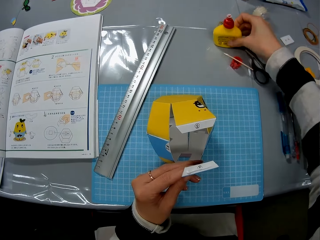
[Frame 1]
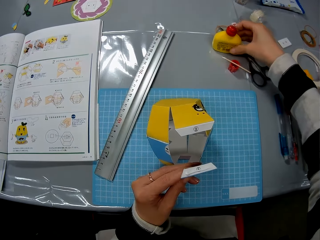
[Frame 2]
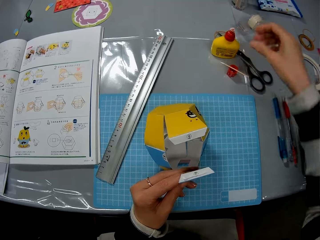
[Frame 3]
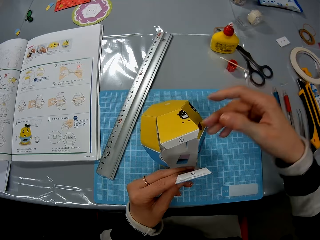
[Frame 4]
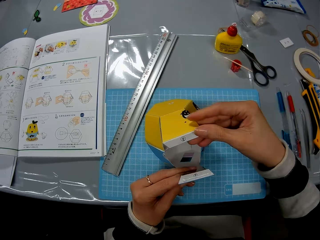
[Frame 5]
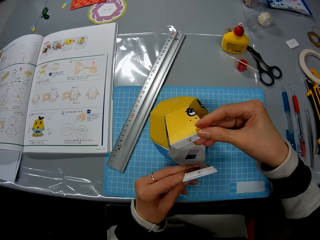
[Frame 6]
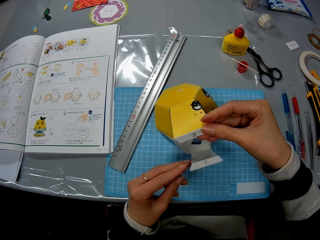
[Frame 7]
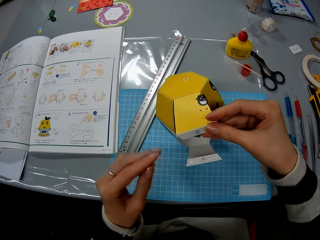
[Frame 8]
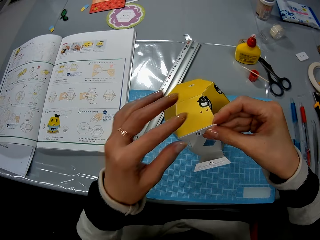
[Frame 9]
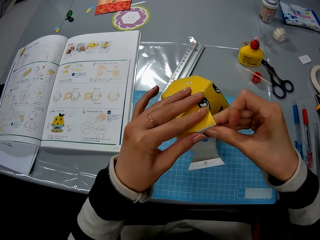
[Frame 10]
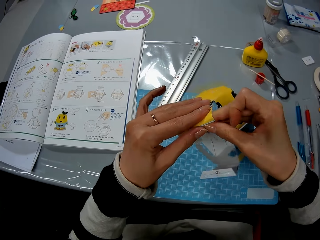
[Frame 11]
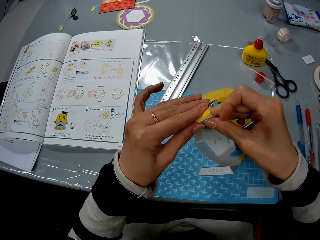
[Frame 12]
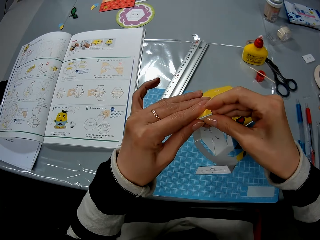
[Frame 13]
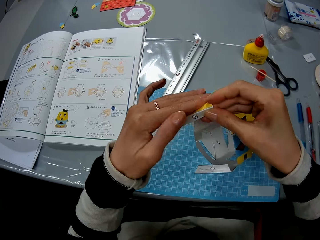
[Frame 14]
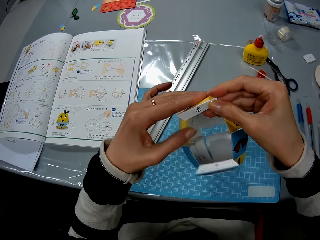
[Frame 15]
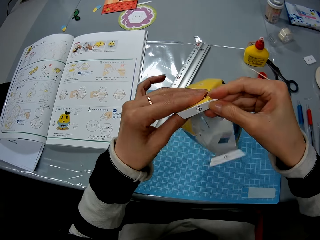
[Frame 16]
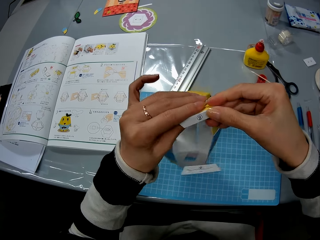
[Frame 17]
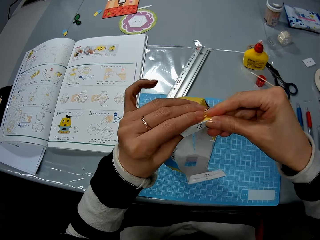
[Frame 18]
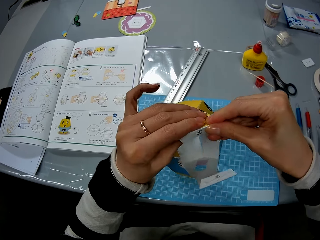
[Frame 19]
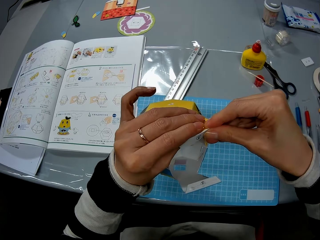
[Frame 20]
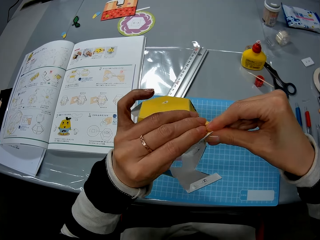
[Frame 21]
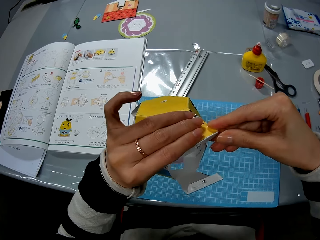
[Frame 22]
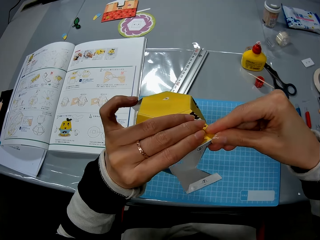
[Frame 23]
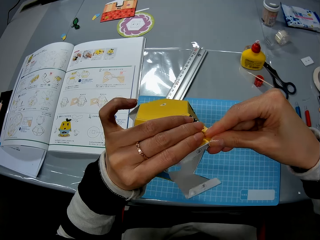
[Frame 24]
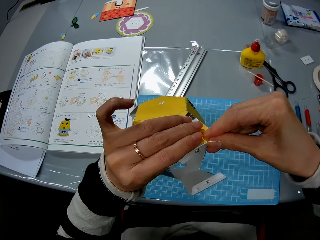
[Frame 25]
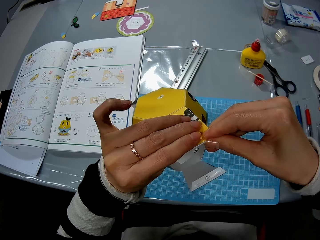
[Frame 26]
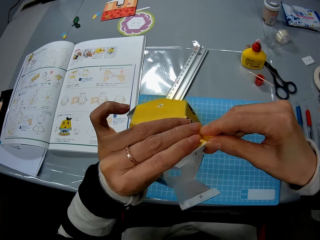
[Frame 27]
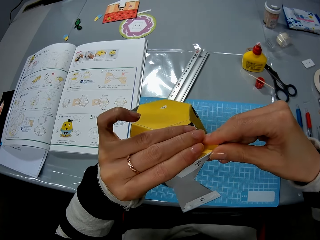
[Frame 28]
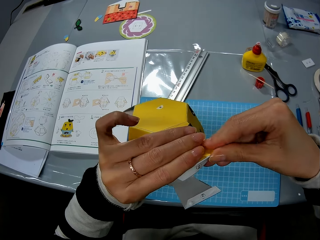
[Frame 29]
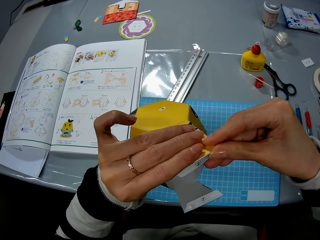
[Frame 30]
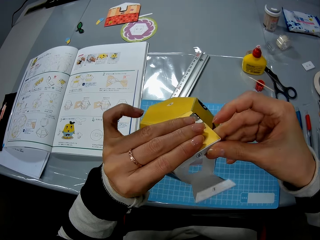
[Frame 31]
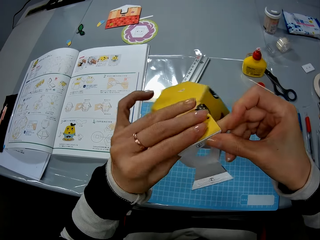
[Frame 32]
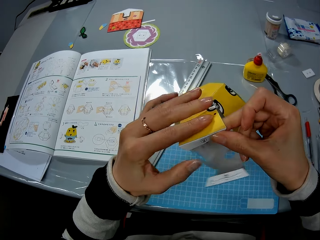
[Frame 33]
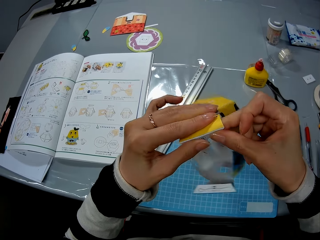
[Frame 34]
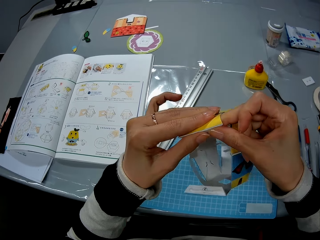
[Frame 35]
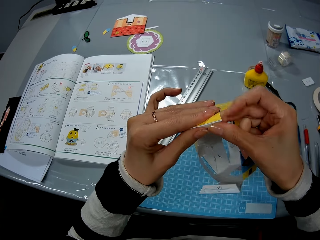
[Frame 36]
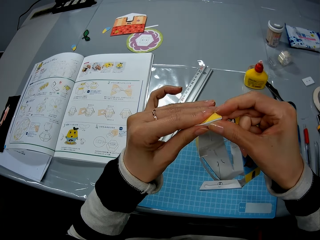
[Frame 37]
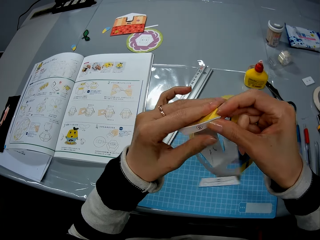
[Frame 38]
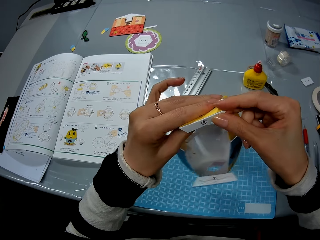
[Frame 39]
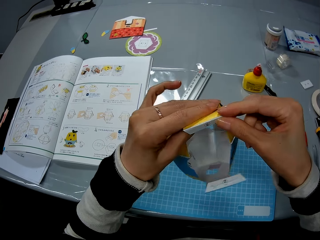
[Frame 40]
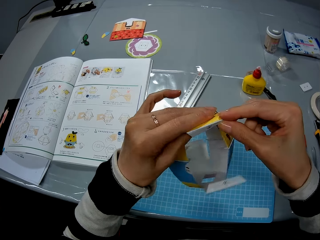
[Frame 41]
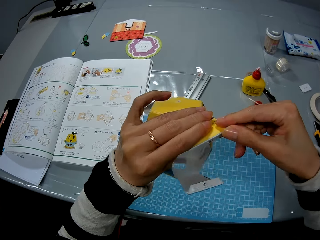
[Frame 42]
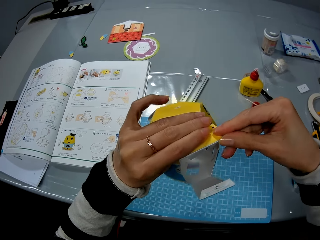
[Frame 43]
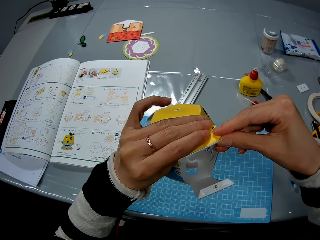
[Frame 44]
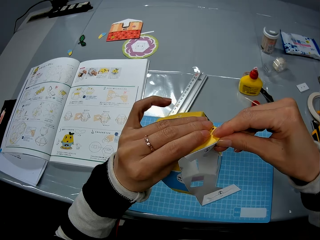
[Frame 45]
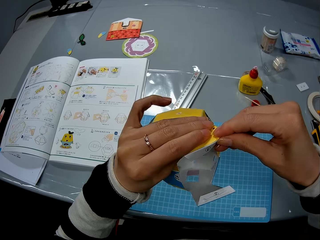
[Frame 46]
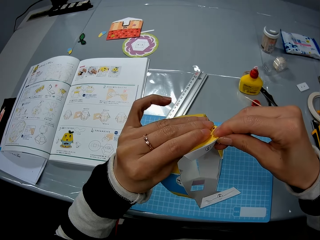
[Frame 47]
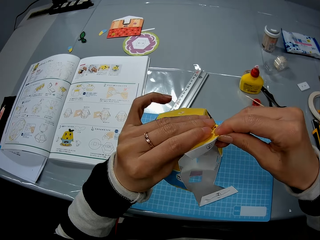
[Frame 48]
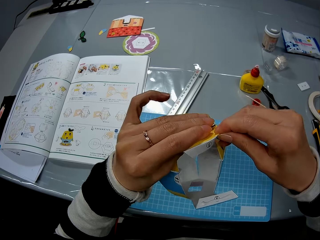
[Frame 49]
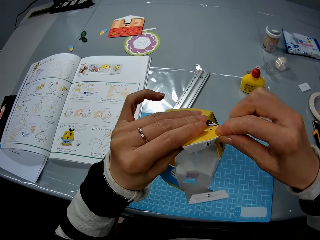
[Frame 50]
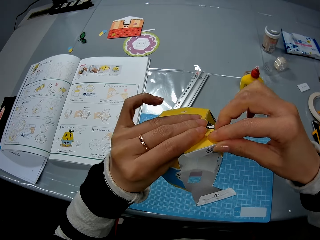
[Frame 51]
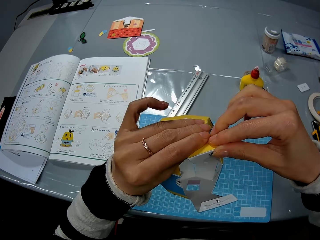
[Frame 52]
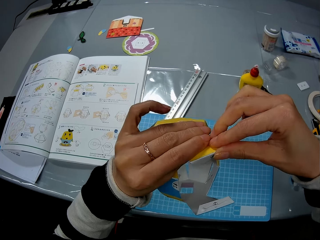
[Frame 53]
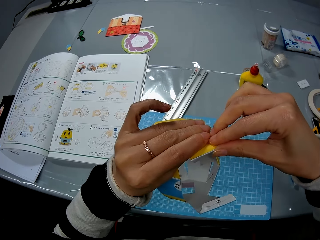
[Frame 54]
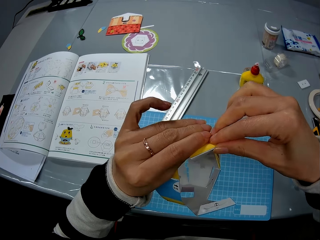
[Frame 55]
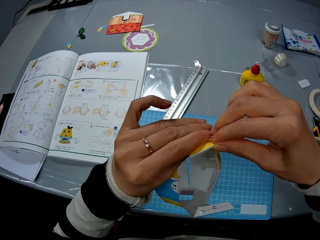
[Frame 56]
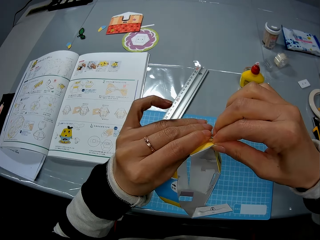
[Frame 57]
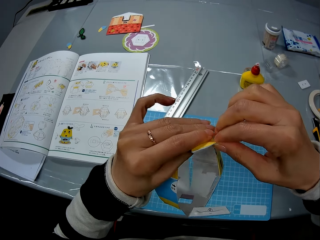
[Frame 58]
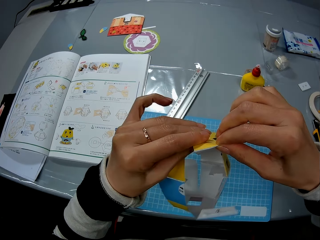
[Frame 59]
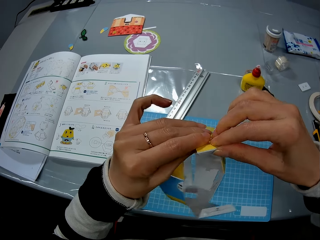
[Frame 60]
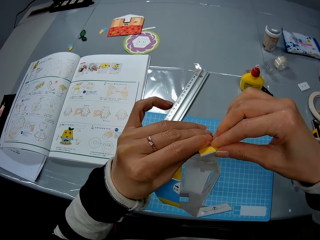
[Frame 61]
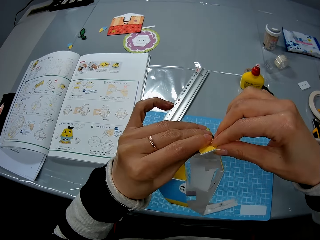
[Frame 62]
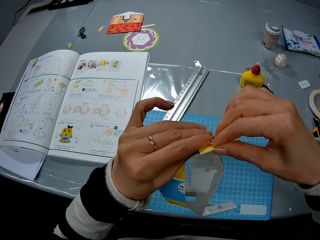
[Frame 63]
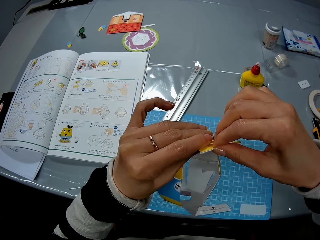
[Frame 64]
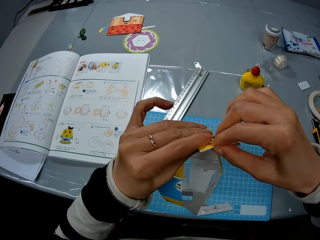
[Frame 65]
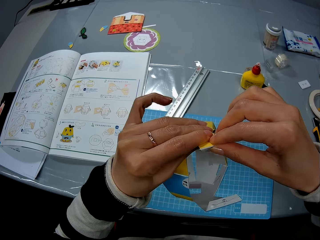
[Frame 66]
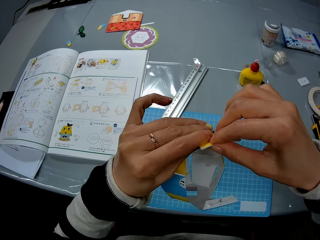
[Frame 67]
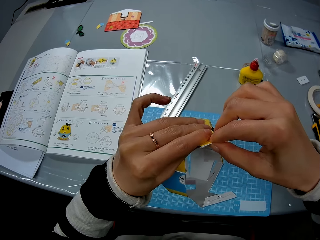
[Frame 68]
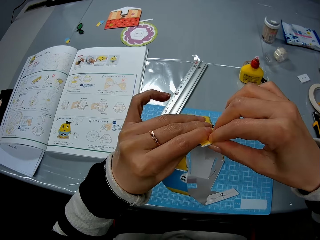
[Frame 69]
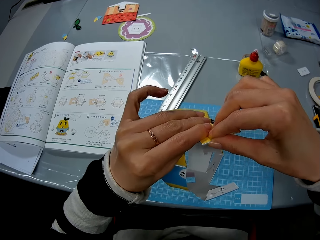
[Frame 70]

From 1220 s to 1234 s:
The camera wearer puts down the glue bottle. They hold the model. They touch the paper craft. They fold the model.

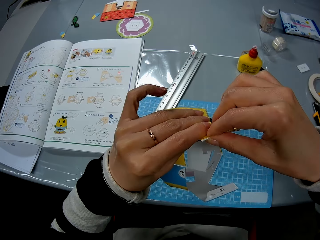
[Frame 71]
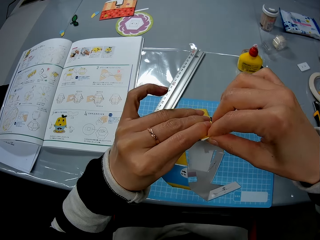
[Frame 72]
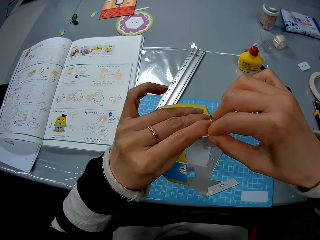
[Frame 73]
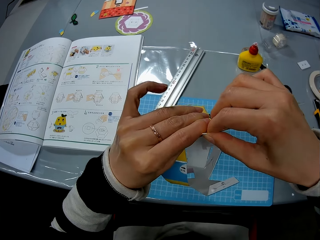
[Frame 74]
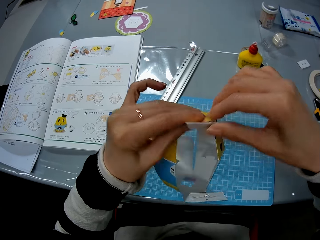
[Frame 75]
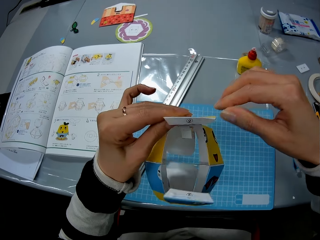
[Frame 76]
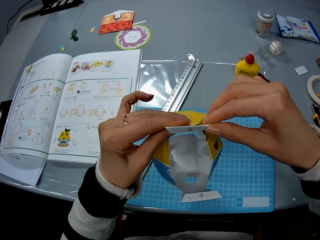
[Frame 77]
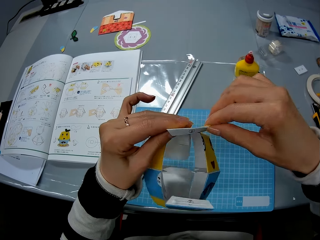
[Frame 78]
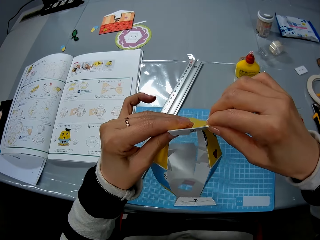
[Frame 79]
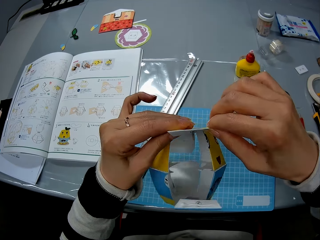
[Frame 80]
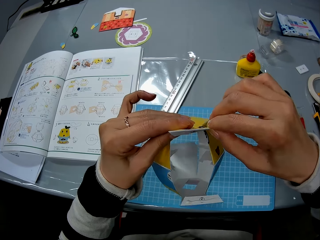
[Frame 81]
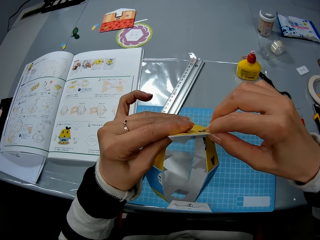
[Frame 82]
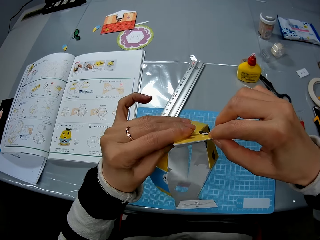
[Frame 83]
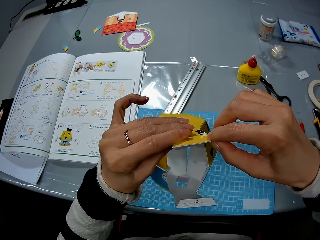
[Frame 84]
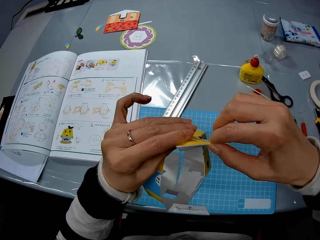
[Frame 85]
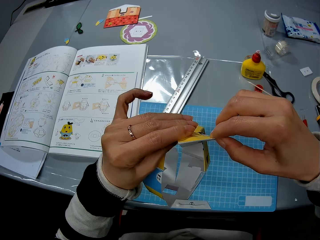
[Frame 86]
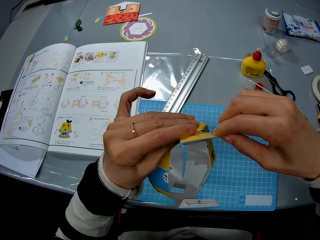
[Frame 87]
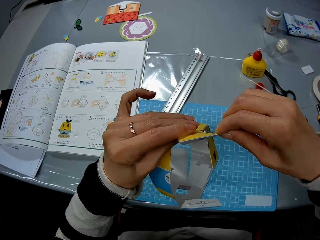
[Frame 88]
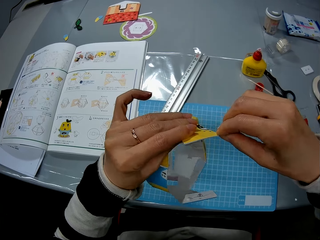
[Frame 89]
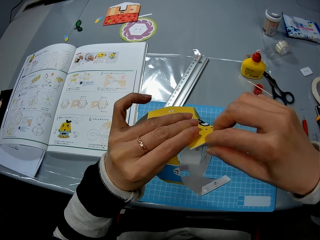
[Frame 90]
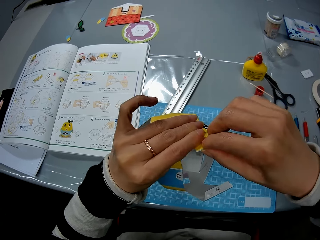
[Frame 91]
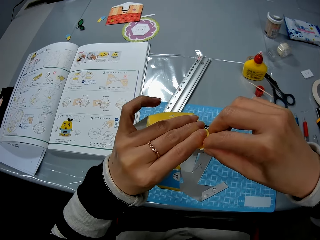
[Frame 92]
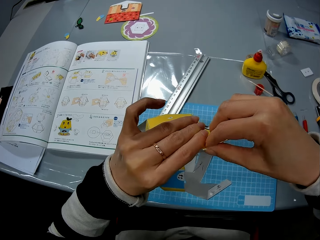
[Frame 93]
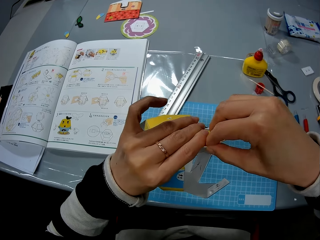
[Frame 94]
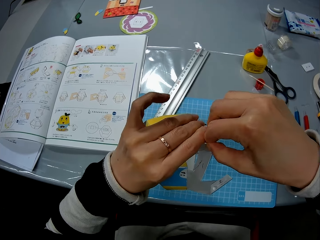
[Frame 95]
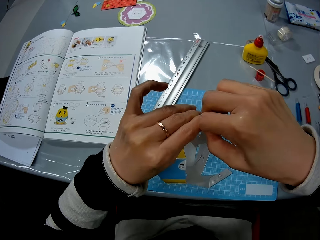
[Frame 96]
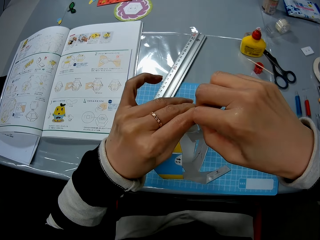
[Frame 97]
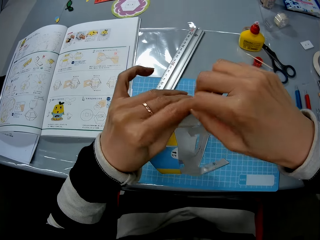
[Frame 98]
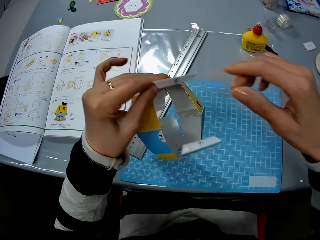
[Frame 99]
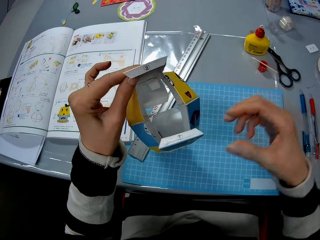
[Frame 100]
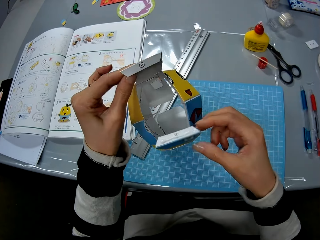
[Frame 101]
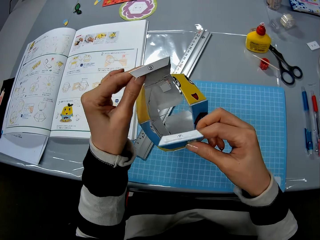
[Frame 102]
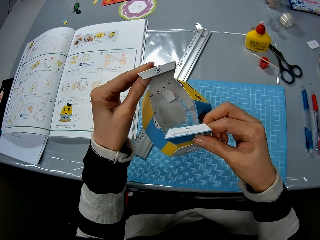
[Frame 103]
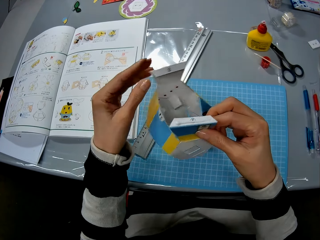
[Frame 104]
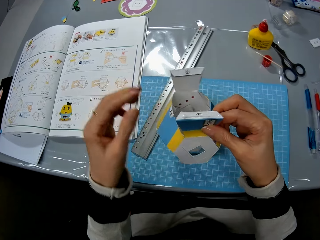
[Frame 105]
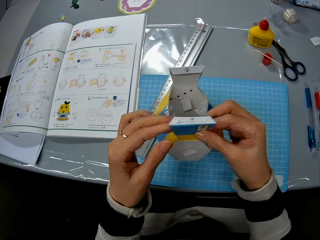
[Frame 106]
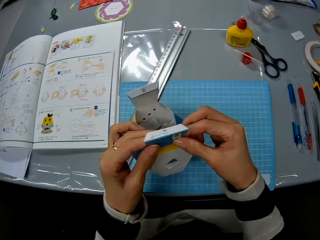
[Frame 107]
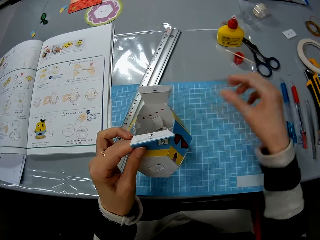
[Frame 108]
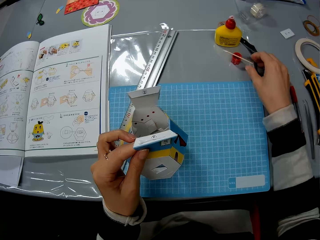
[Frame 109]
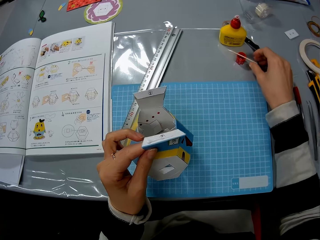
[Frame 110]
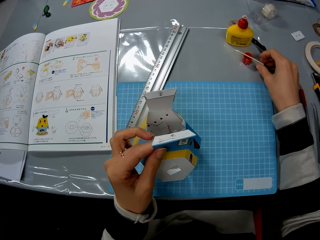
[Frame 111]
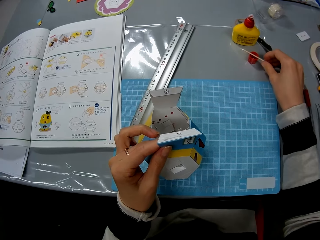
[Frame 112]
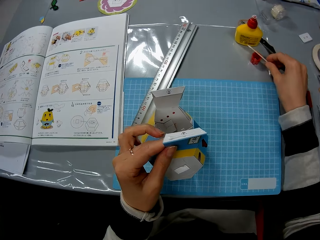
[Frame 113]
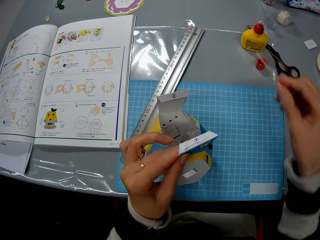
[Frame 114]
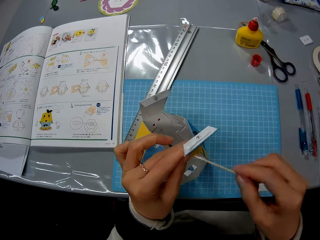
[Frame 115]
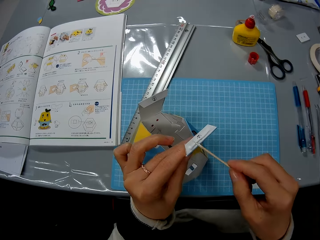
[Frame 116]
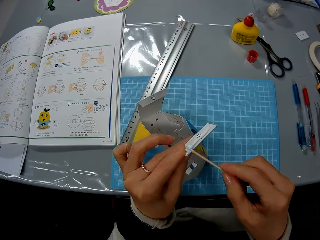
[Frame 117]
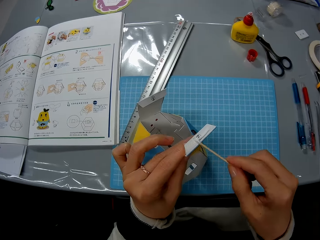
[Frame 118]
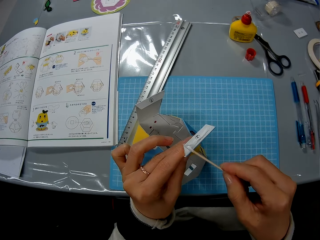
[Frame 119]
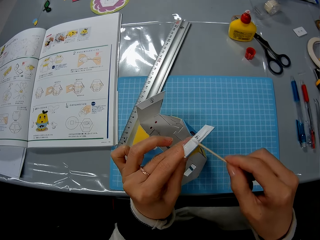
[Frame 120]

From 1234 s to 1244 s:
The camera wearer takes the wooden stick on the table.
